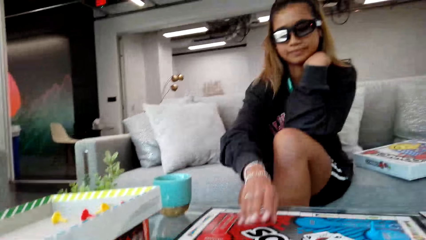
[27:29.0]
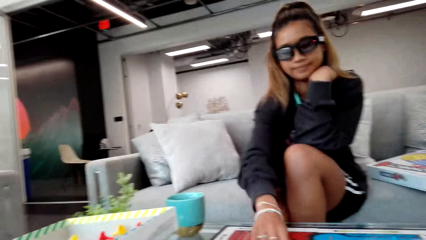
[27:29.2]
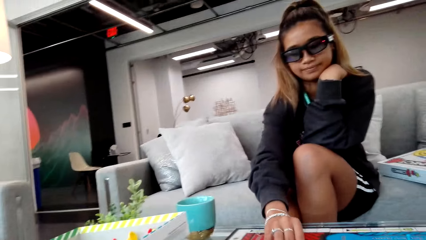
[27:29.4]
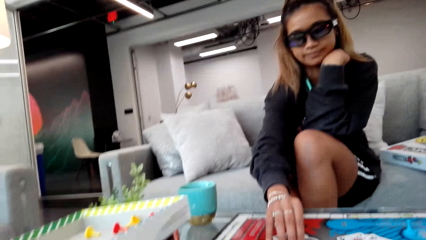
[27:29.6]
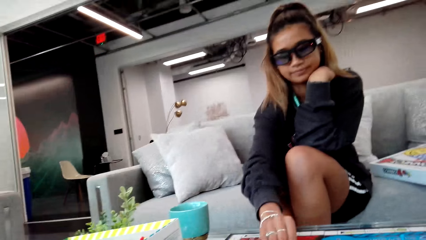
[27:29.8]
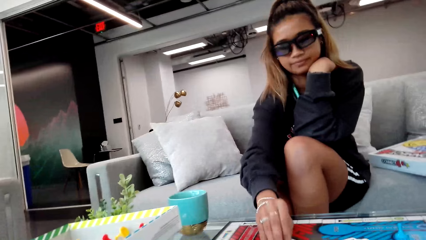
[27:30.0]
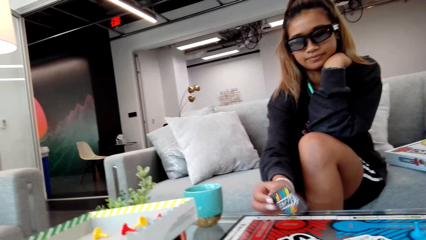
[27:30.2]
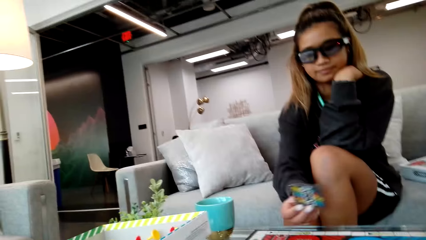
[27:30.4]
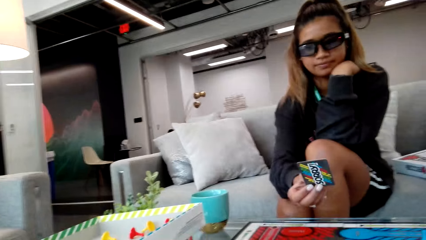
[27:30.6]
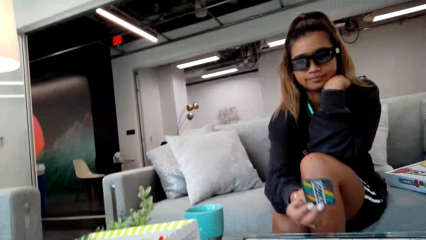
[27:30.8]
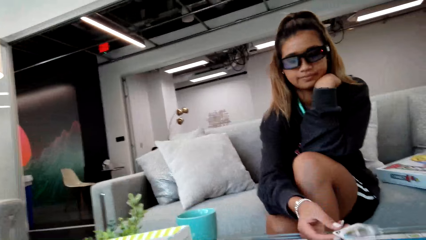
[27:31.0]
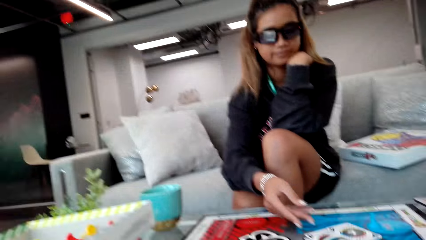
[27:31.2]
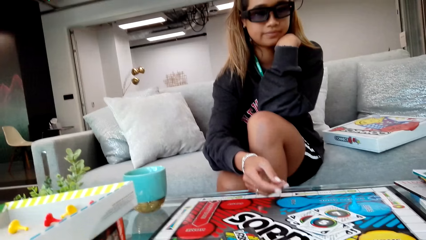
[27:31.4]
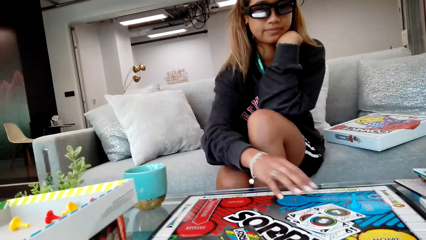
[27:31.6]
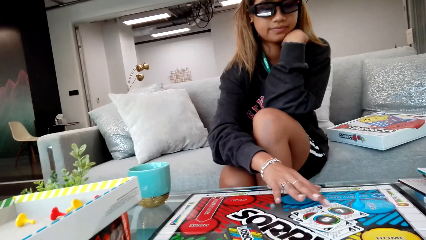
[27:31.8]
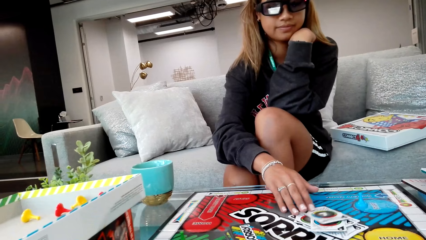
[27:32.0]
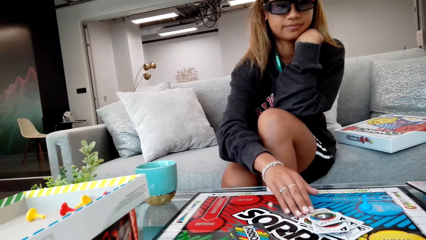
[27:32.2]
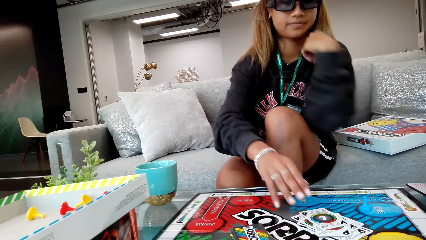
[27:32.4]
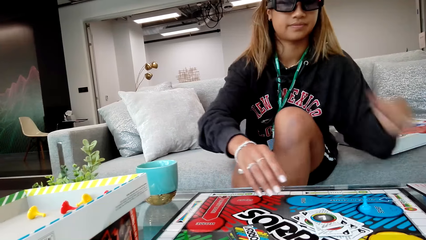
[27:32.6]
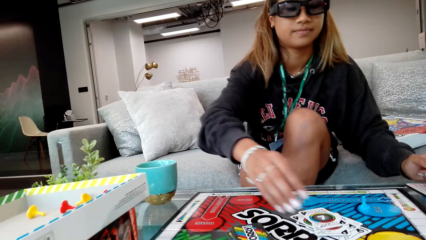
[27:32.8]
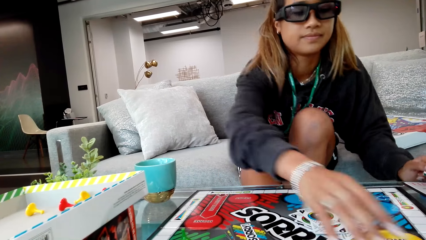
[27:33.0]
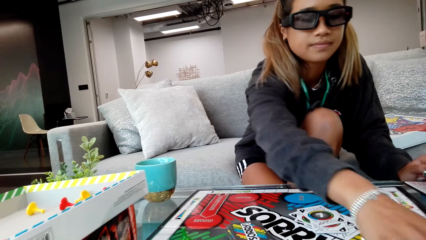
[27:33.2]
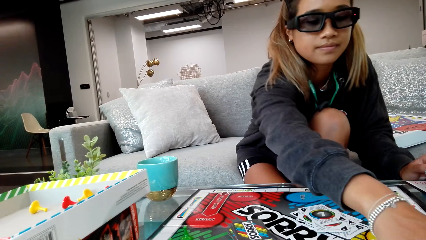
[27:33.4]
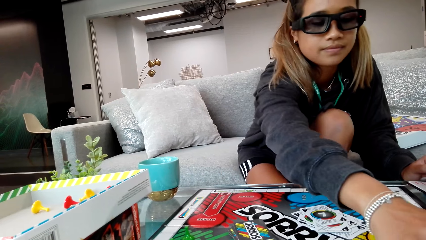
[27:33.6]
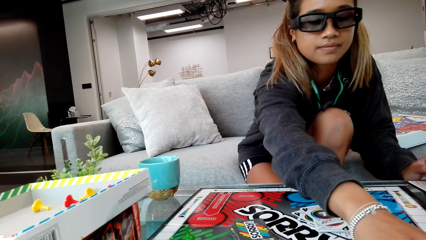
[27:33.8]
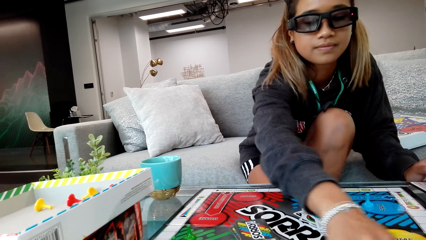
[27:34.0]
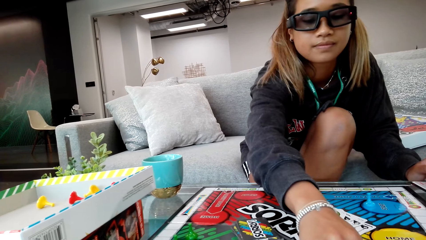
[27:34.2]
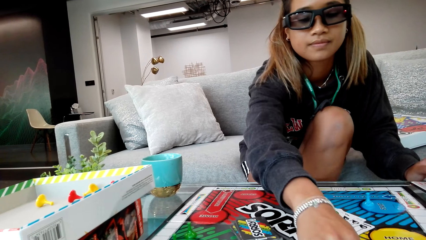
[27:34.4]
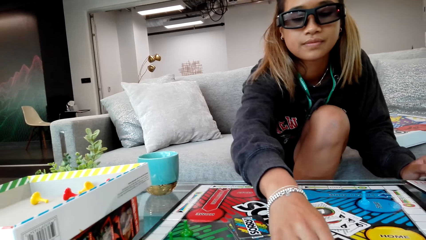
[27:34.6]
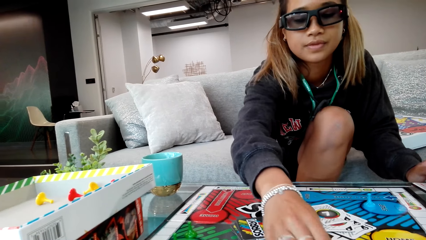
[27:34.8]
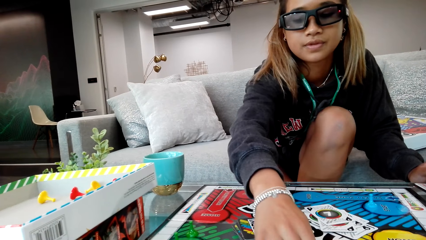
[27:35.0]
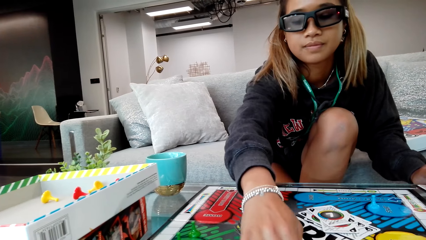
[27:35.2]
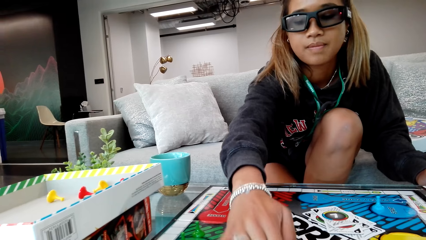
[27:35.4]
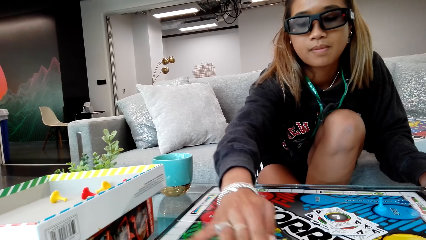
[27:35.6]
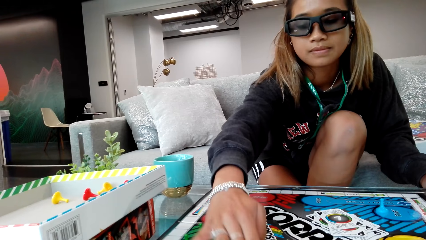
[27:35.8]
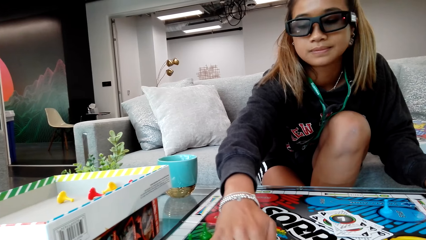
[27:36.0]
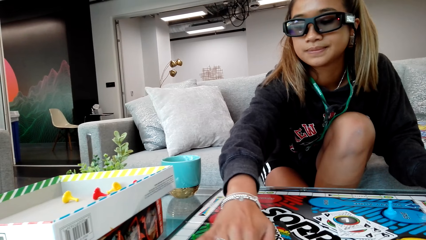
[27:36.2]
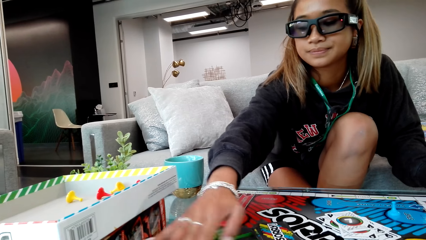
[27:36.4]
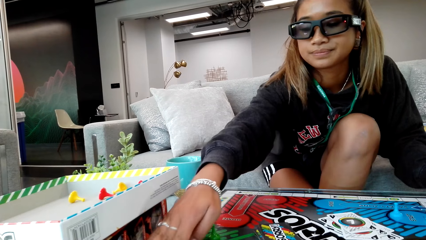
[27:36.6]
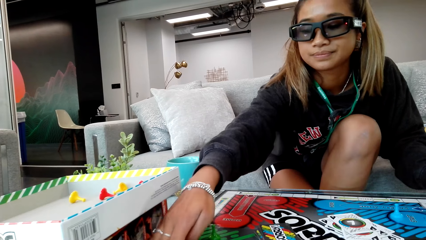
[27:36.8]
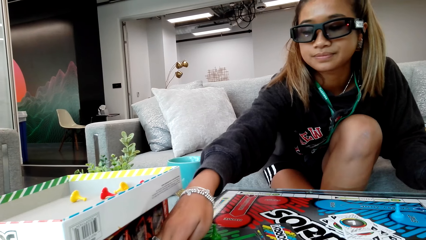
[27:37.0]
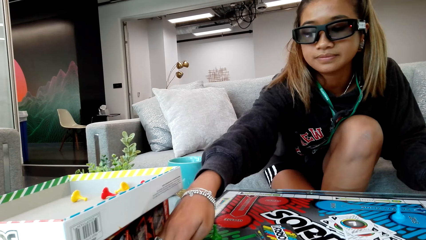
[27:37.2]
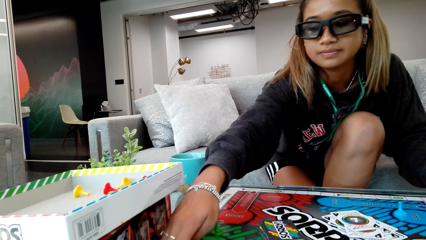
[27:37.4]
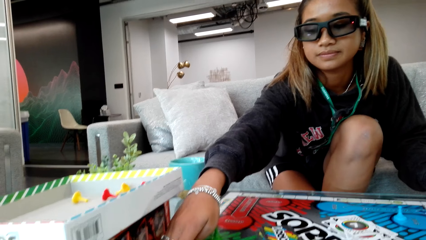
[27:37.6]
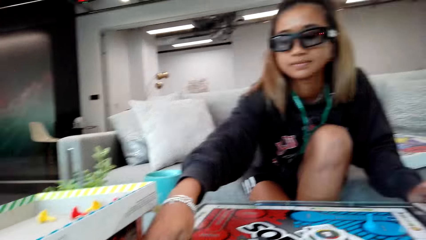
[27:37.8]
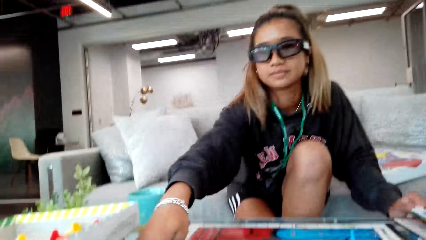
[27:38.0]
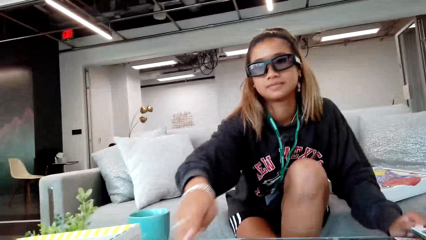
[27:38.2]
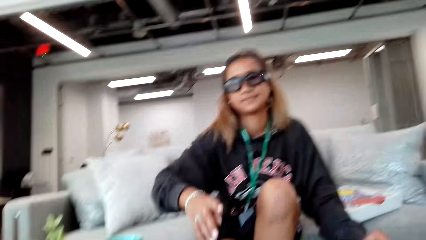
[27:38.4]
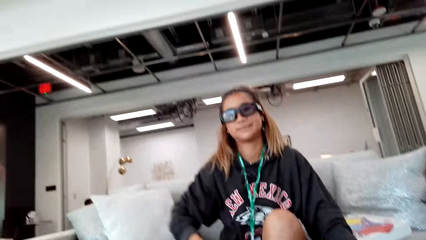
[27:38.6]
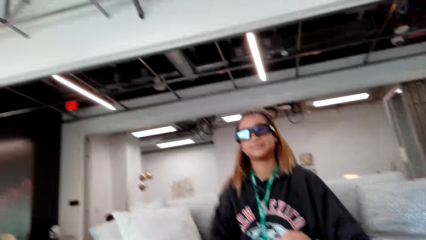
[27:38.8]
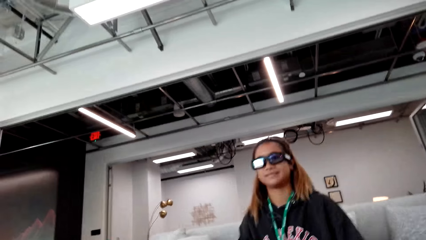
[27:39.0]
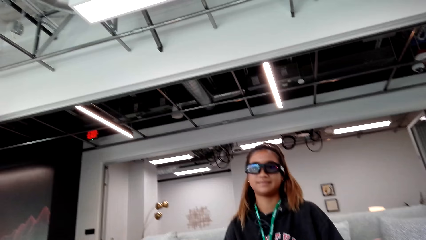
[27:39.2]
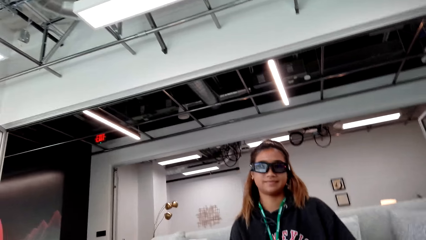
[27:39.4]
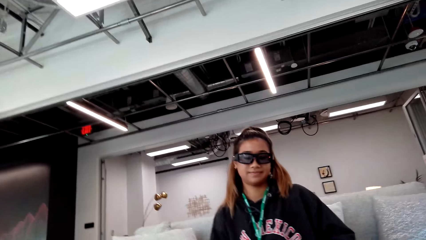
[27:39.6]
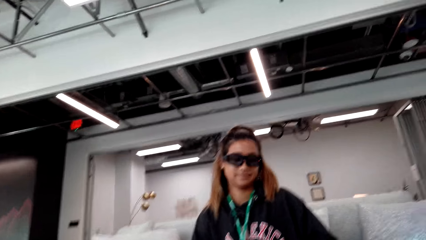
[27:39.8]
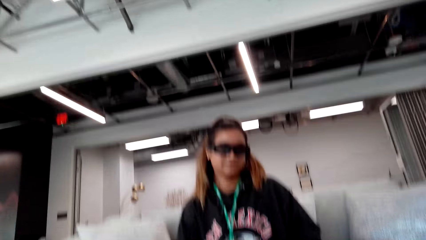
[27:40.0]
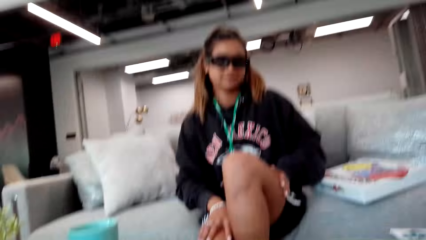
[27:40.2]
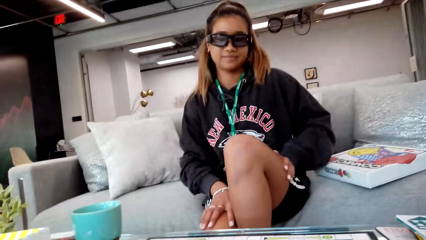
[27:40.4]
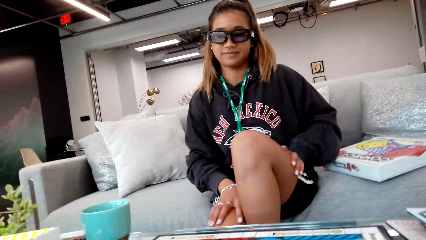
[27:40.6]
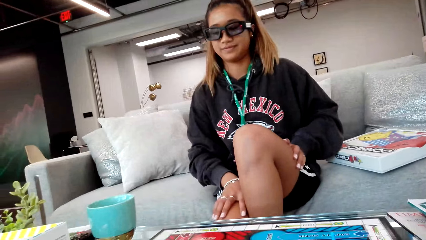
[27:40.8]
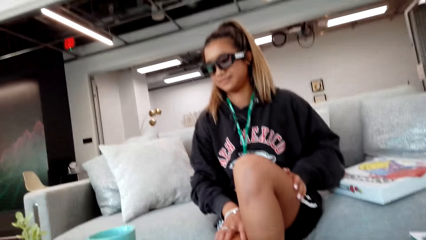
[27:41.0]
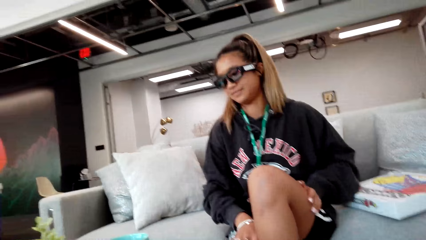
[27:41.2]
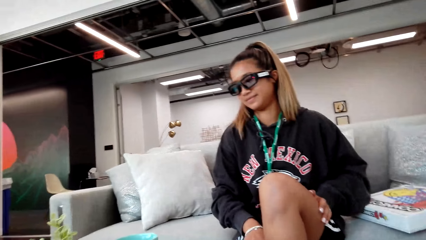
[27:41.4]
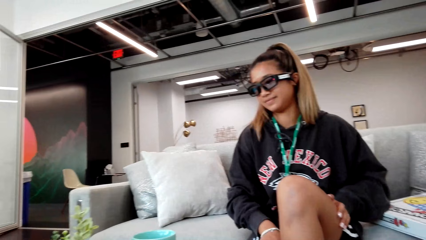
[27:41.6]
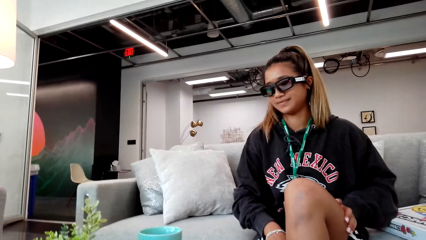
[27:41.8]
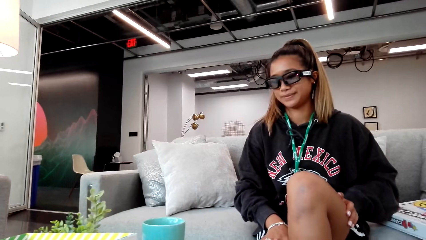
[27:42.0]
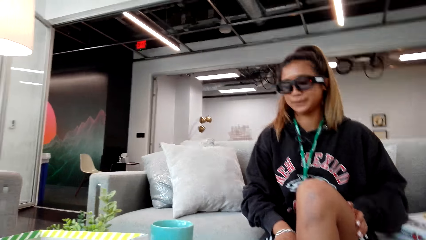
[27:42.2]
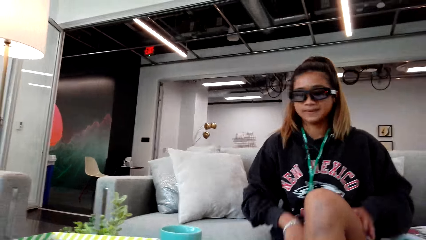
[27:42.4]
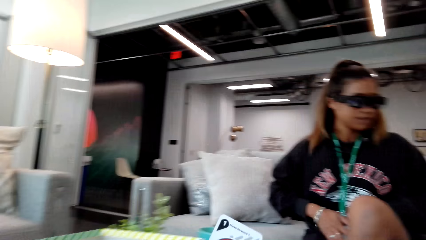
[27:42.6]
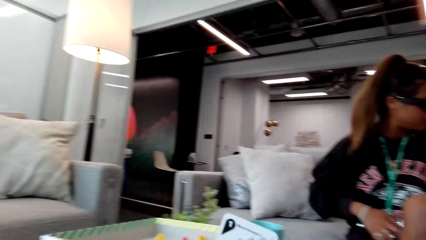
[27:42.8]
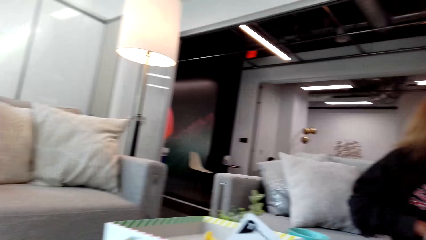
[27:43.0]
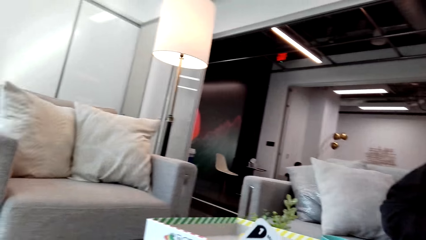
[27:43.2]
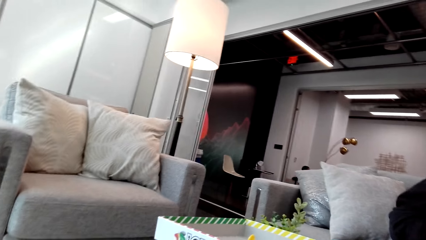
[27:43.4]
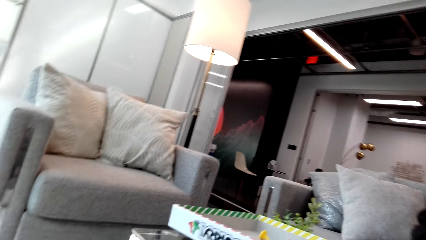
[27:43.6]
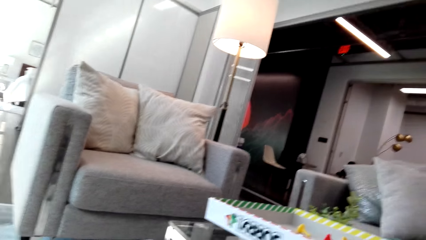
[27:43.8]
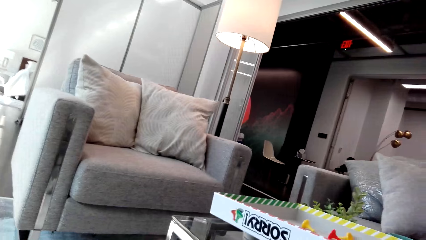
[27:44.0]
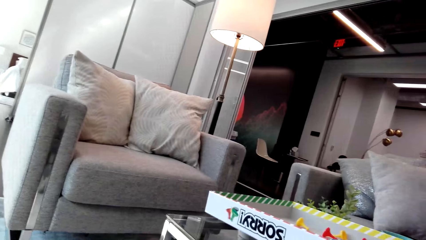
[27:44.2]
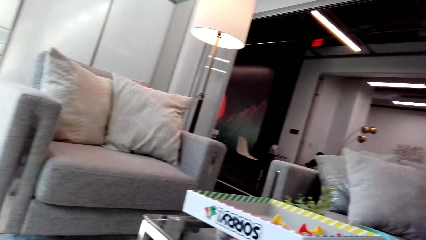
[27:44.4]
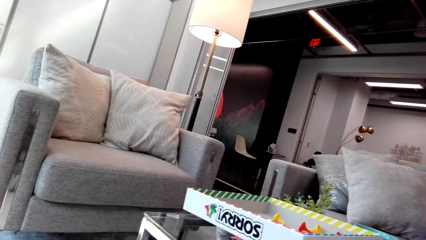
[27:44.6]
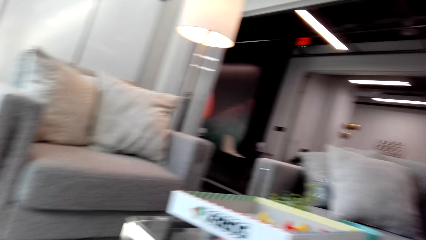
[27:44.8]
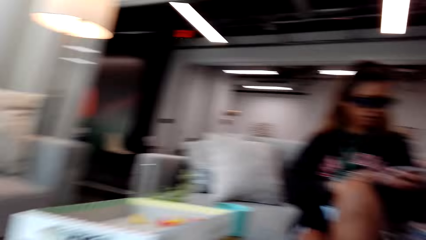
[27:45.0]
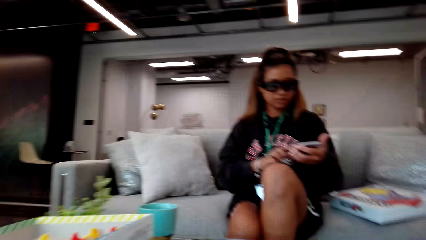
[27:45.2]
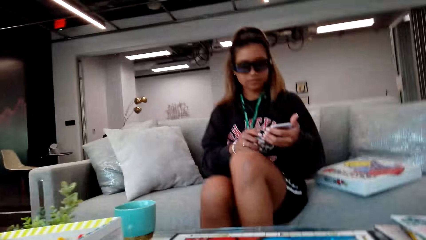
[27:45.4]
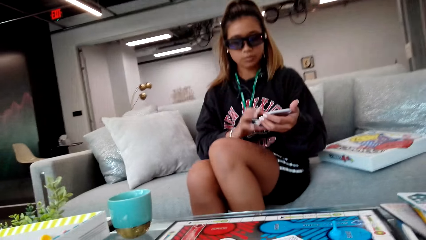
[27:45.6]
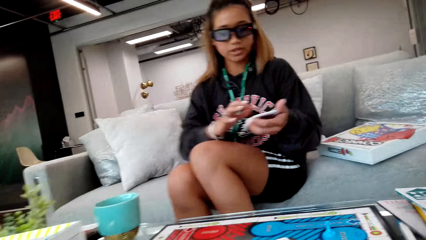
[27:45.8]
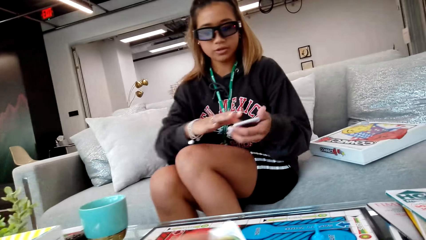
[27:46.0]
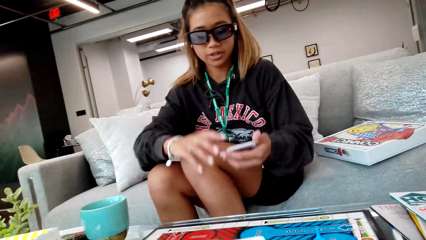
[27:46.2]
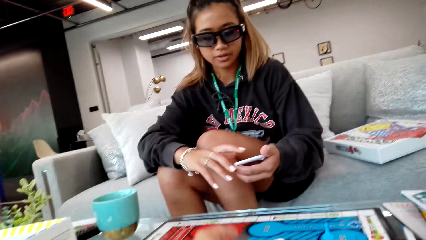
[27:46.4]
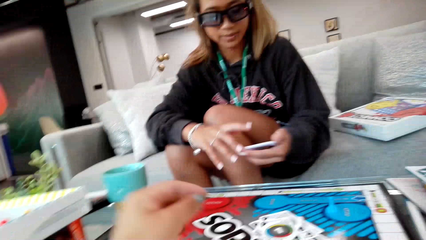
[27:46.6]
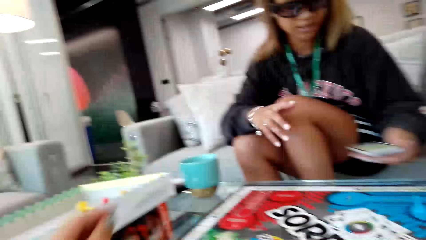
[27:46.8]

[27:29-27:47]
A person picks a card and moves the sorry game pawns on the board. The camera wearer looks at the person playing the card game. They look around. The person operates a phone.
